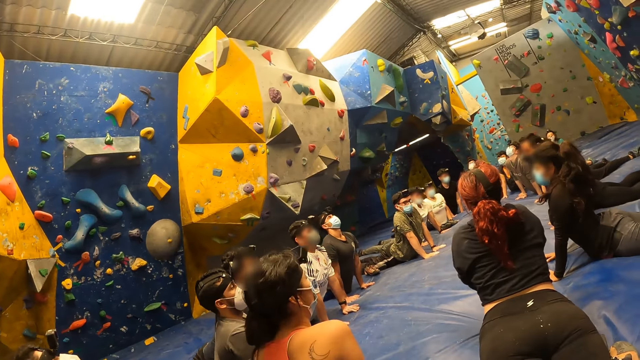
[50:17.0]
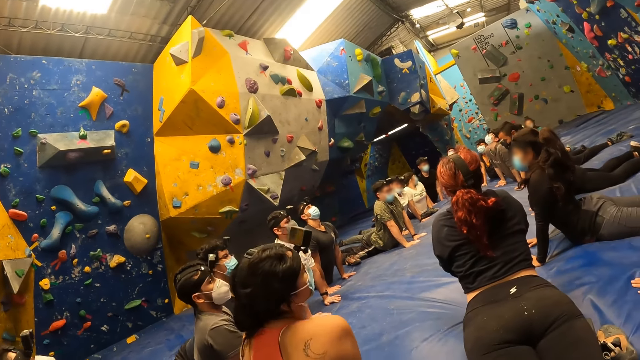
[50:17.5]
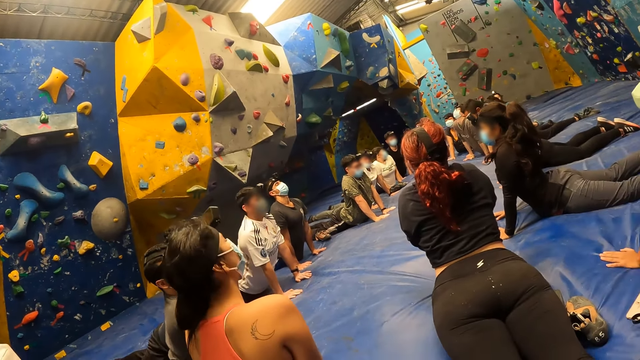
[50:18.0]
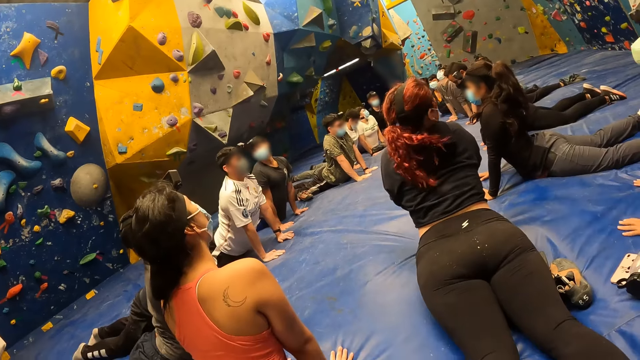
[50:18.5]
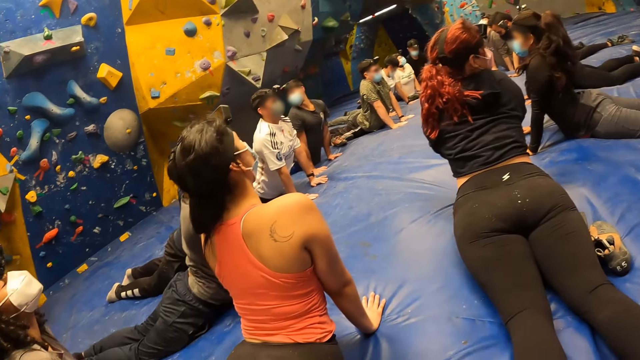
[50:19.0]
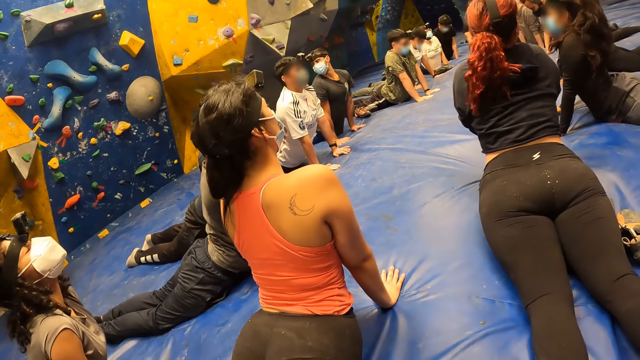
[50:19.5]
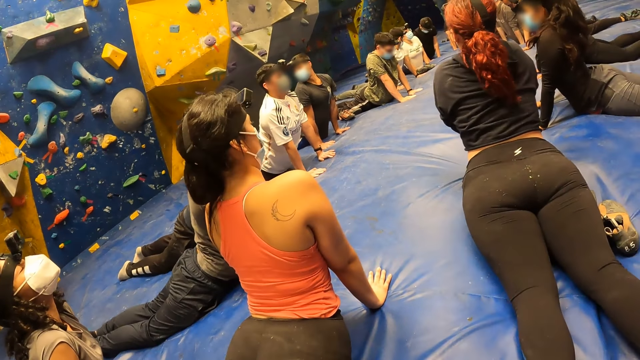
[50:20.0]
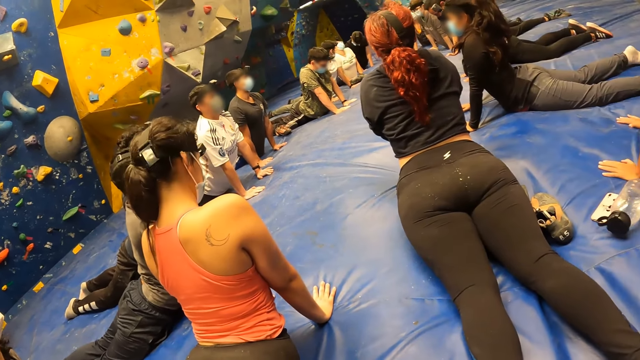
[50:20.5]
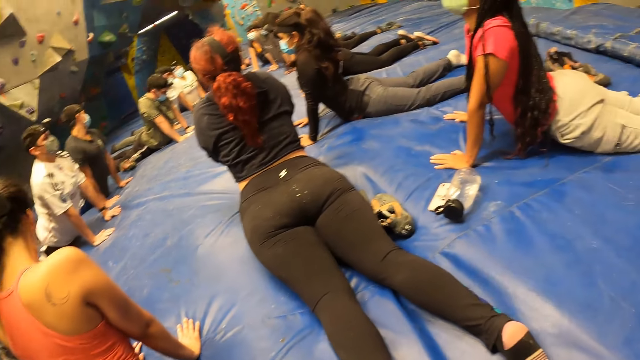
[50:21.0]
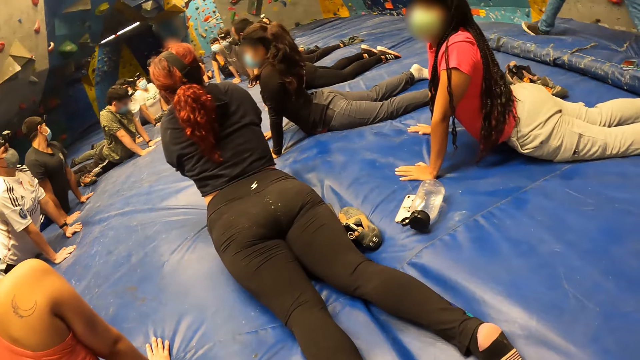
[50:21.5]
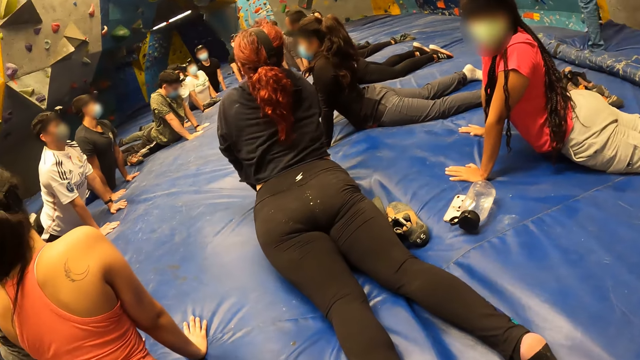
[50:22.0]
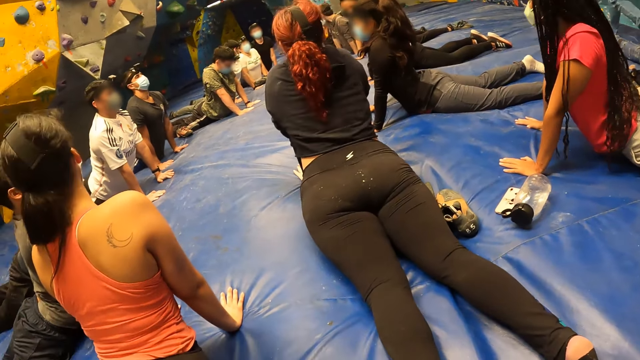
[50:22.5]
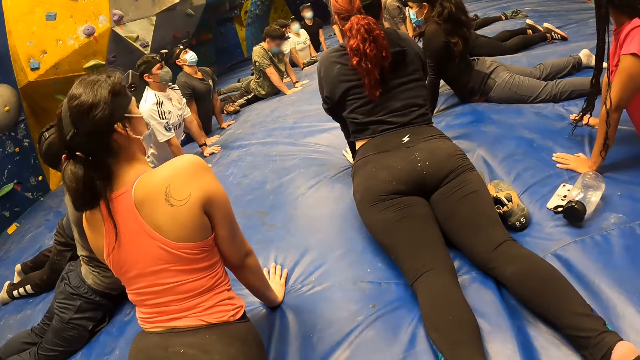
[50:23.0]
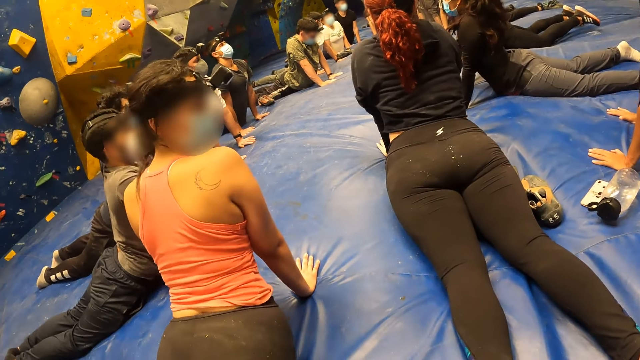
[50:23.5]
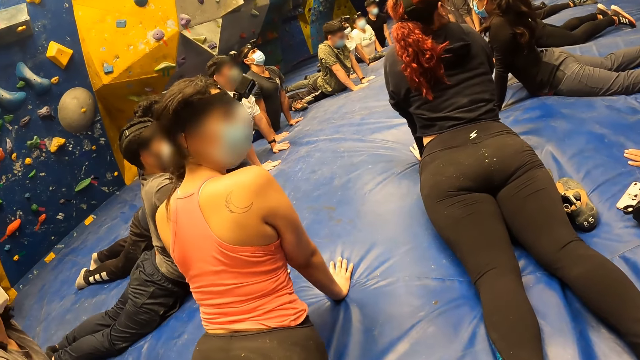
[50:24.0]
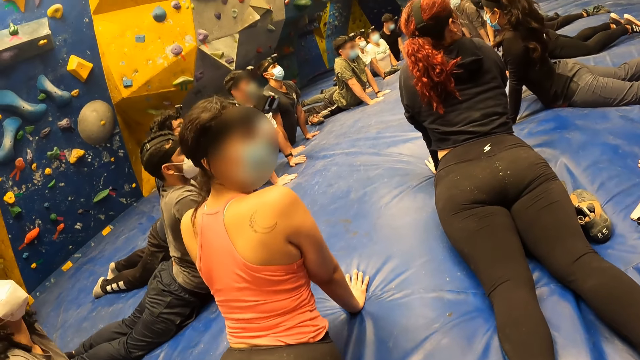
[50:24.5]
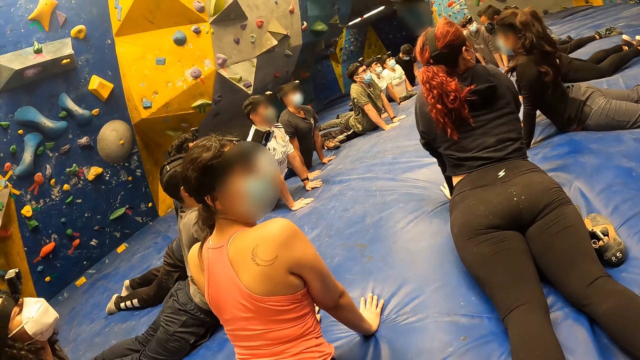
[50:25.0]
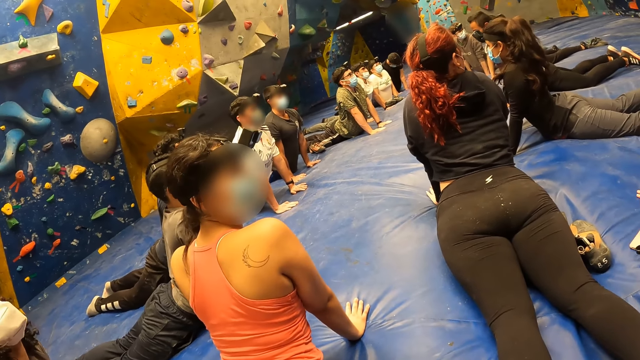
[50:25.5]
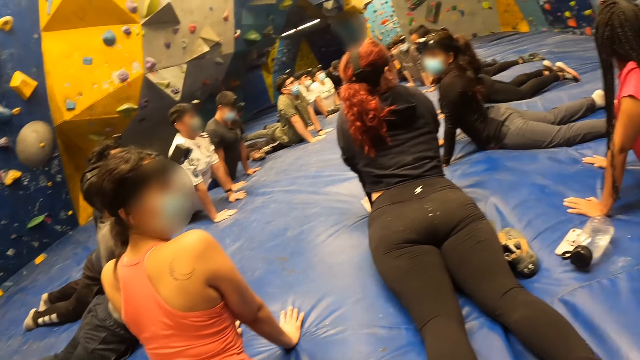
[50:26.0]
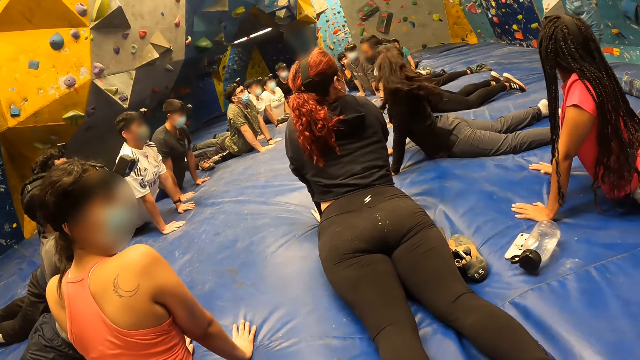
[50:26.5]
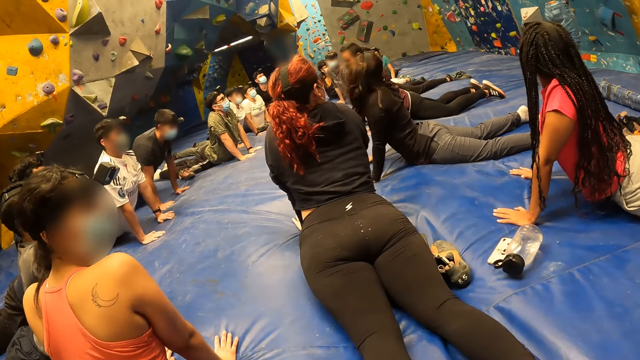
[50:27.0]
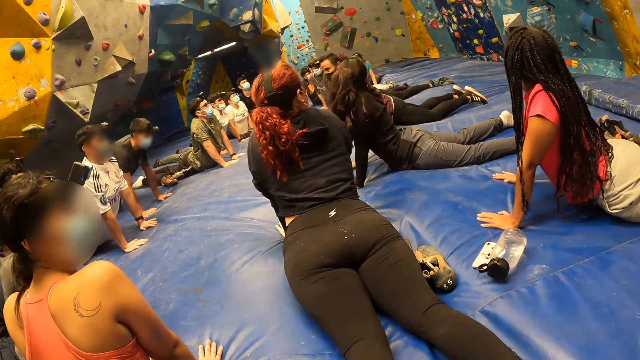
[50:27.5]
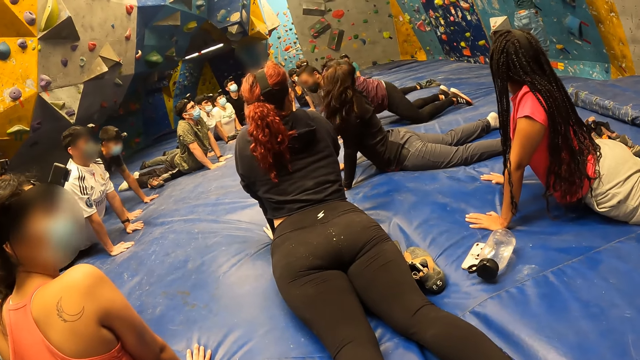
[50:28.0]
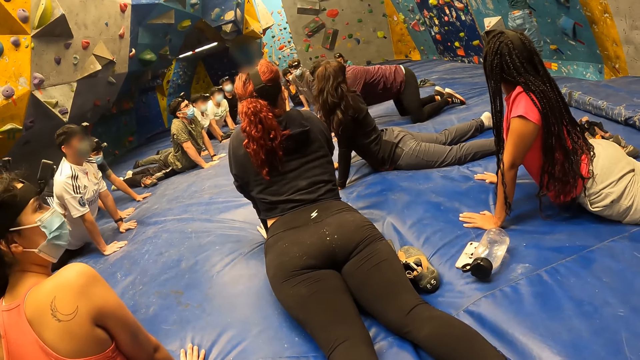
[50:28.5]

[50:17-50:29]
The camera wearer looks around the room.

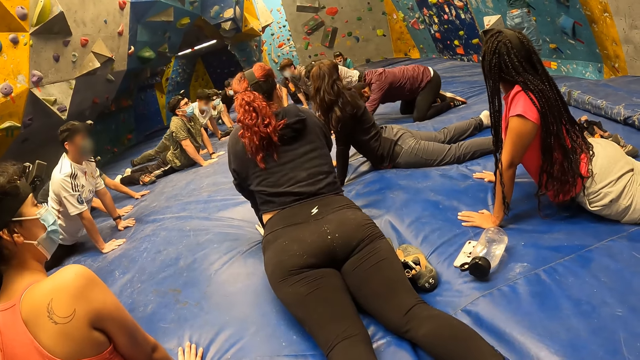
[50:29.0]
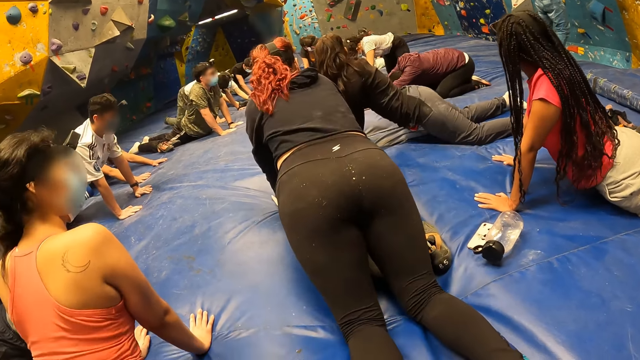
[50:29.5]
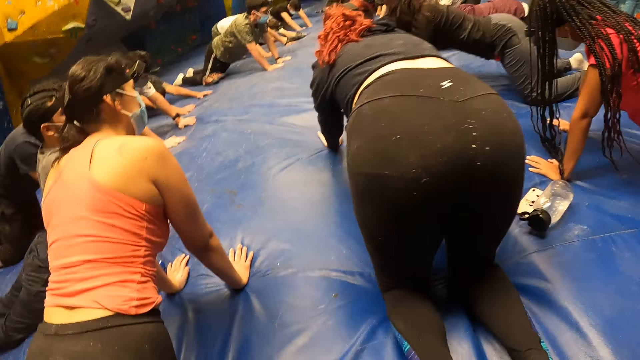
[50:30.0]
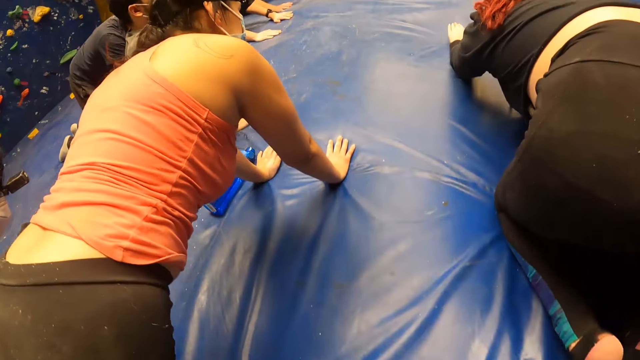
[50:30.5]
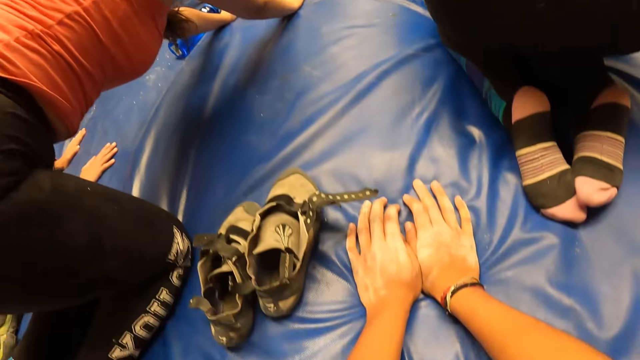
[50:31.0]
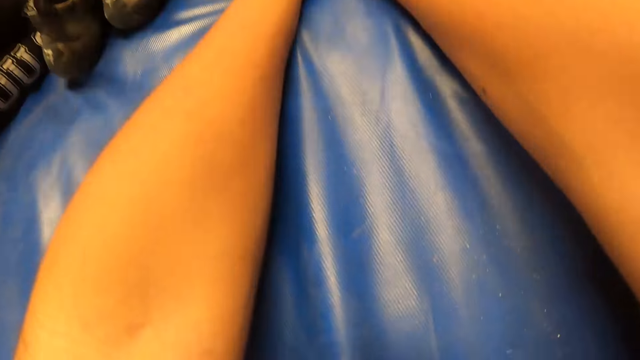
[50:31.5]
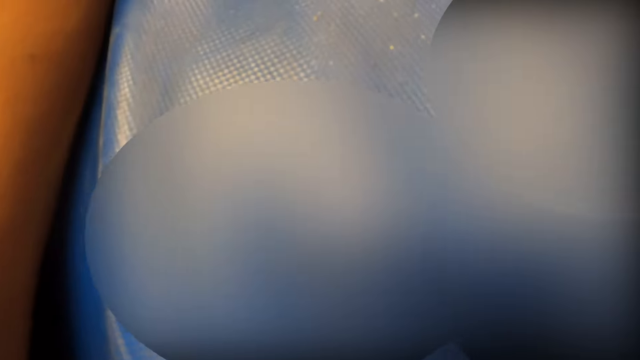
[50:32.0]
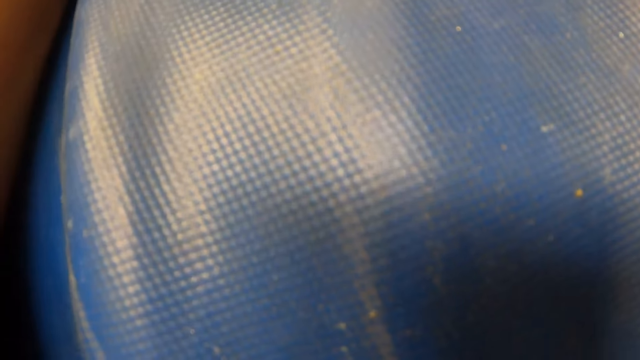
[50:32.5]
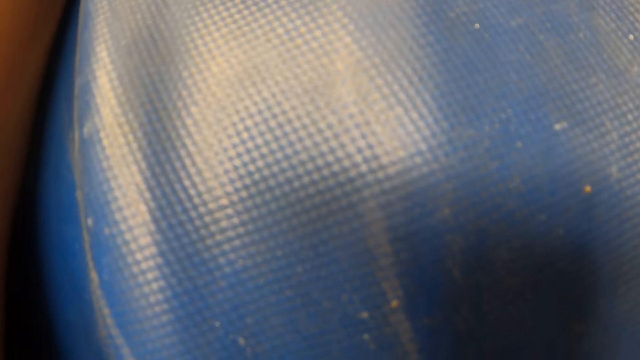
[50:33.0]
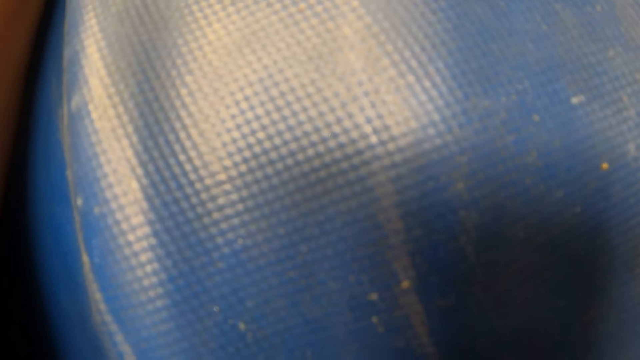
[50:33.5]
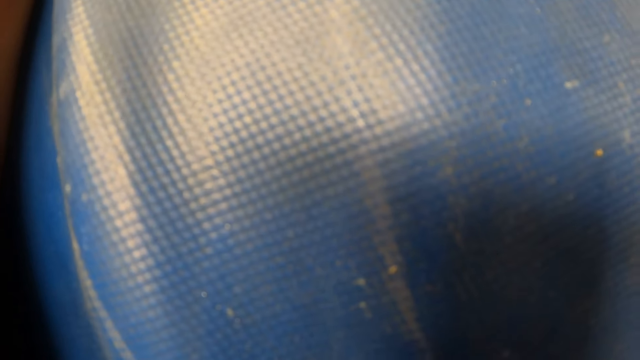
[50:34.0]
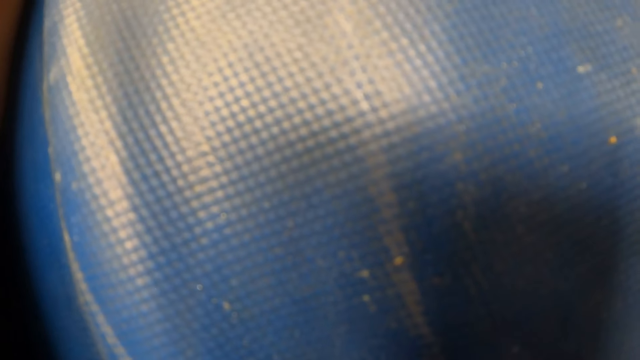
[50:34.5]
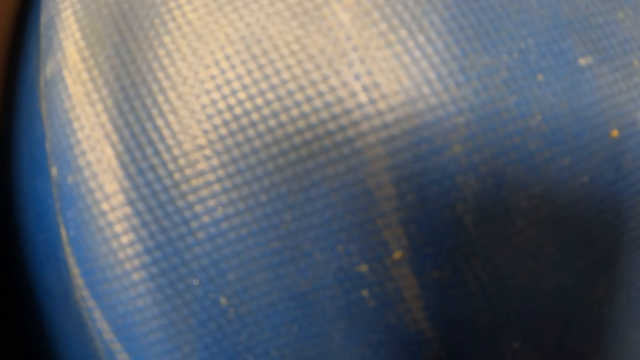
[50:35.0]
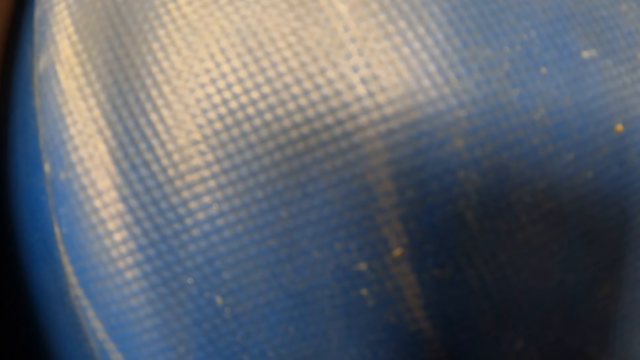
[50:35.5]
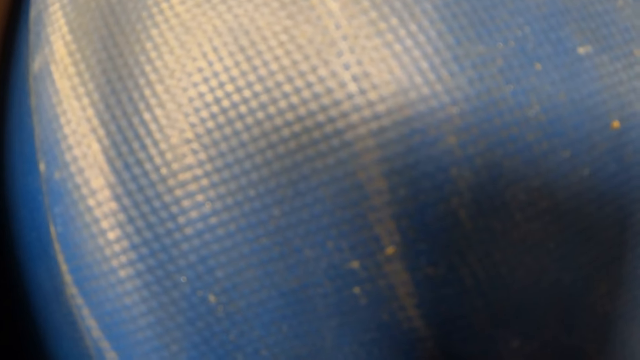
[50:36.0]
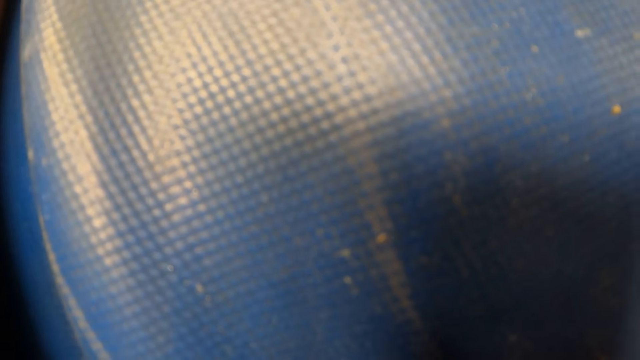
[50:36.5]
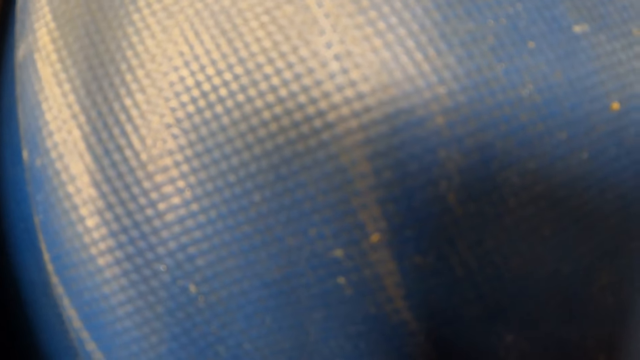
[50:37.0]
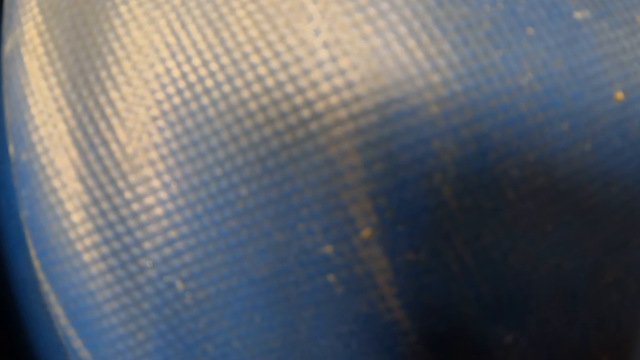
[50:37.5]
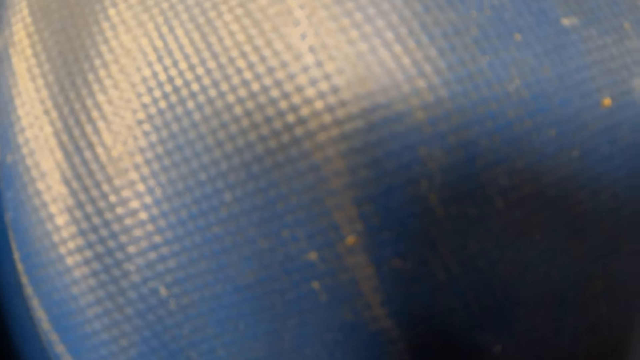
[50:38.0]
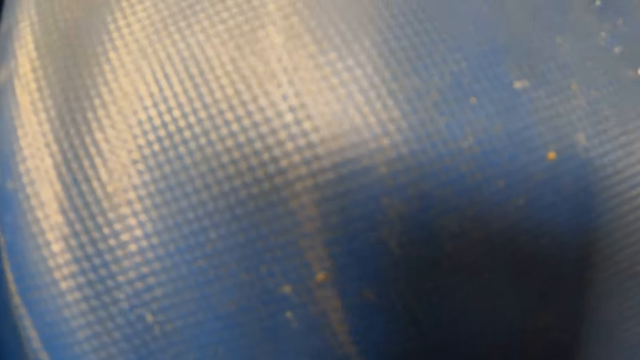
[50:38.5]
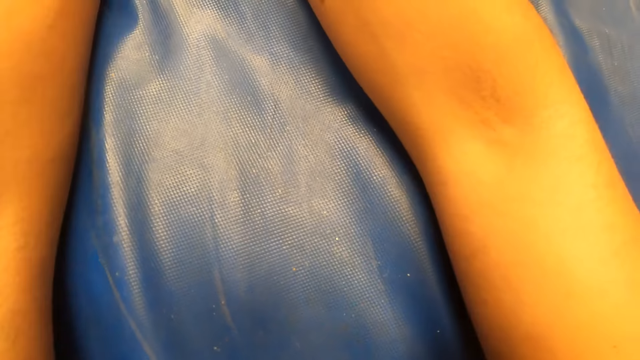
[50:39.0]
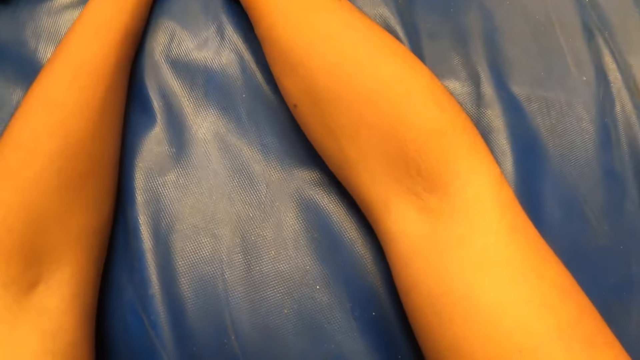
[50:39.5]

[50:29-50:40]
The camera wearer stretches his body.
